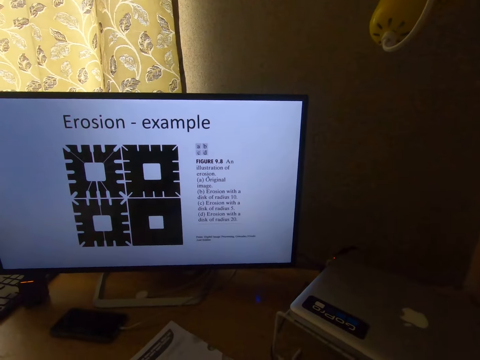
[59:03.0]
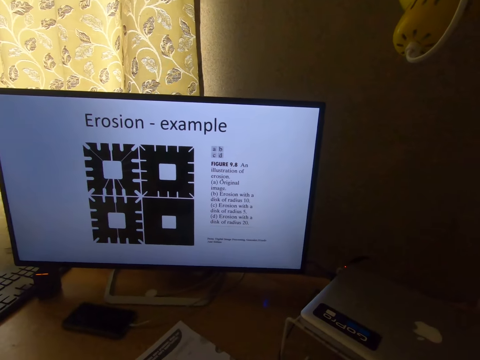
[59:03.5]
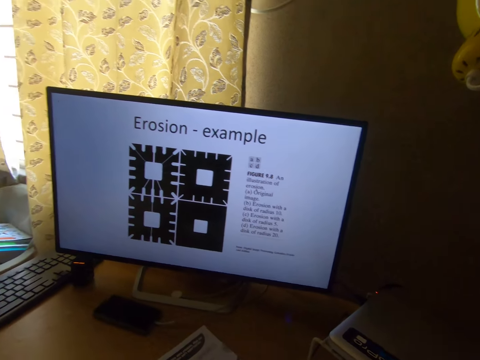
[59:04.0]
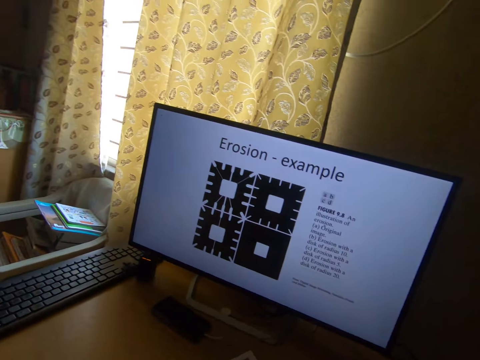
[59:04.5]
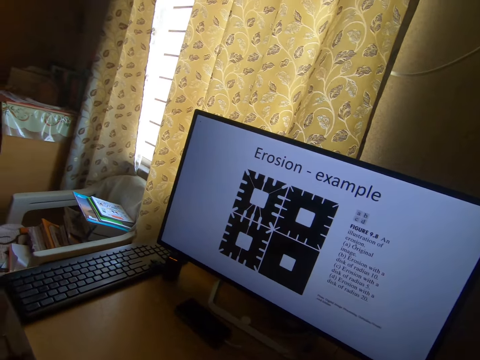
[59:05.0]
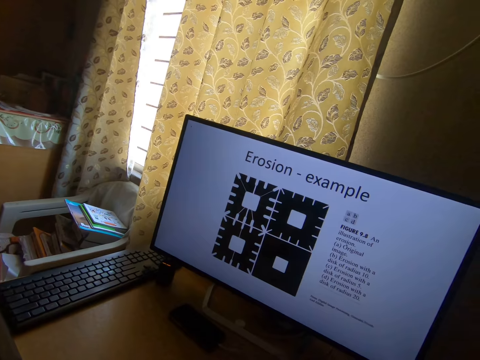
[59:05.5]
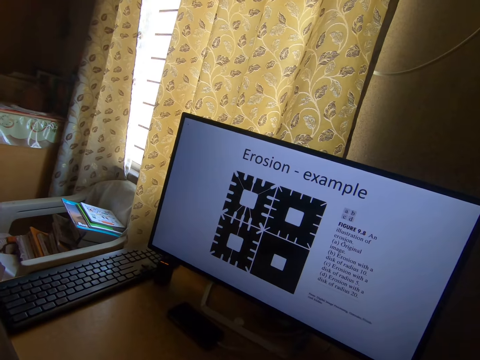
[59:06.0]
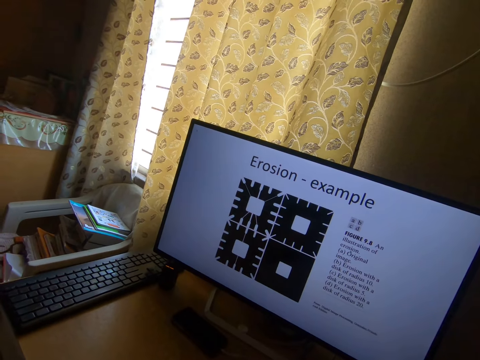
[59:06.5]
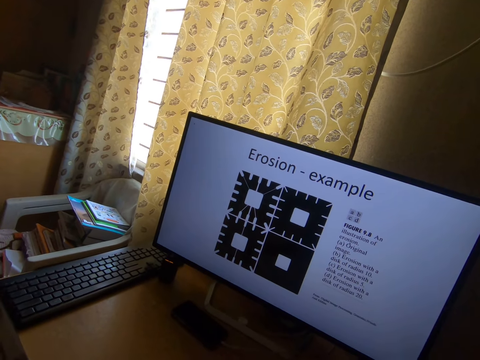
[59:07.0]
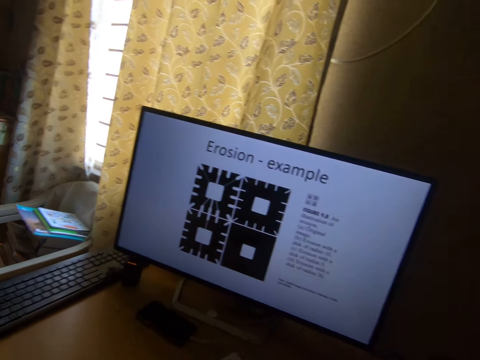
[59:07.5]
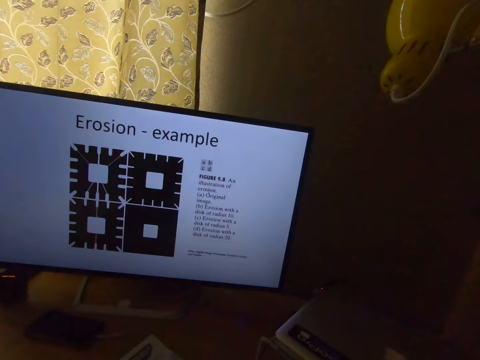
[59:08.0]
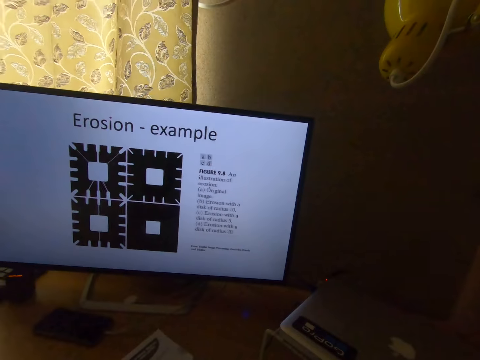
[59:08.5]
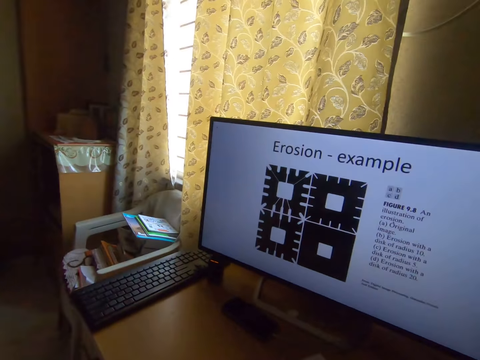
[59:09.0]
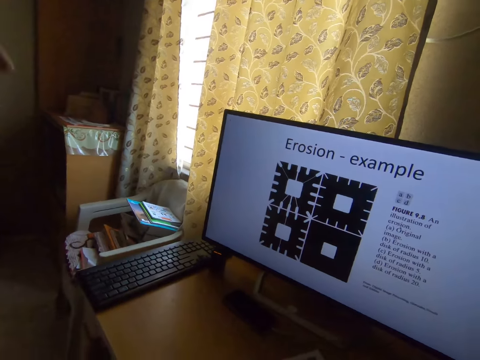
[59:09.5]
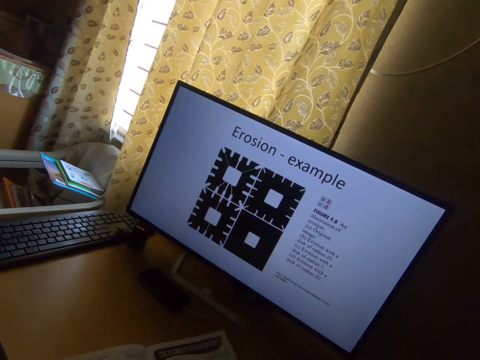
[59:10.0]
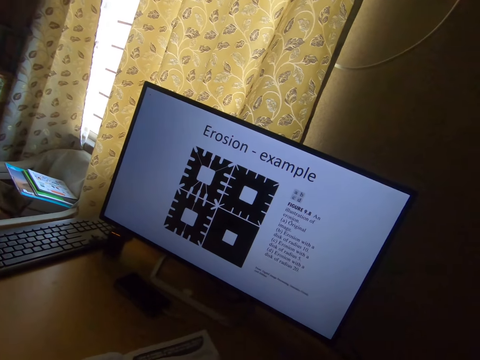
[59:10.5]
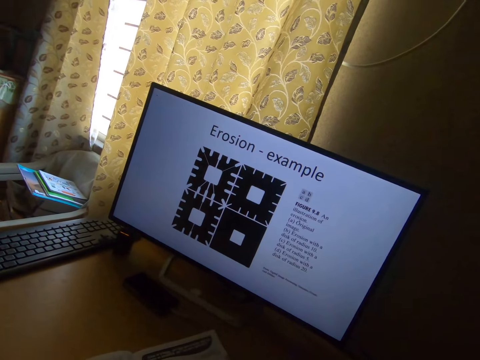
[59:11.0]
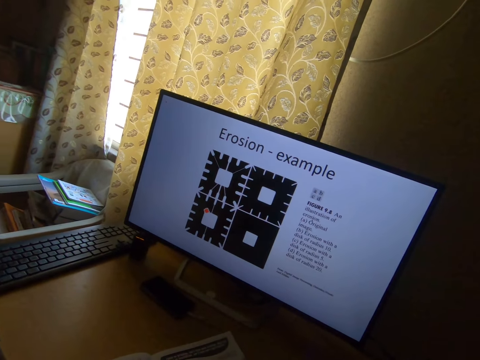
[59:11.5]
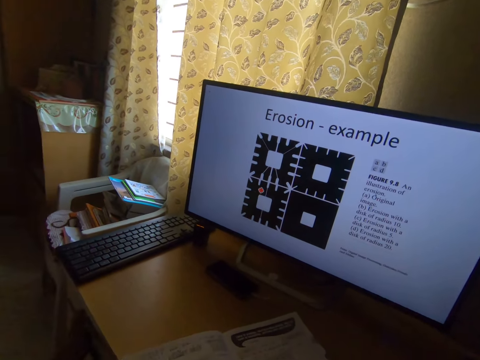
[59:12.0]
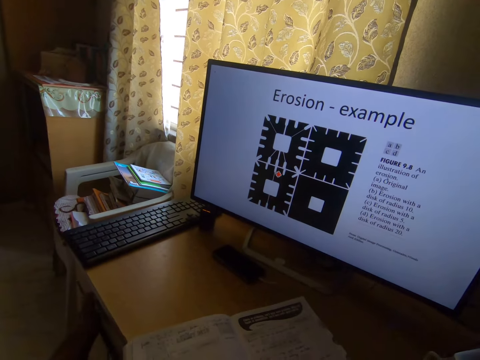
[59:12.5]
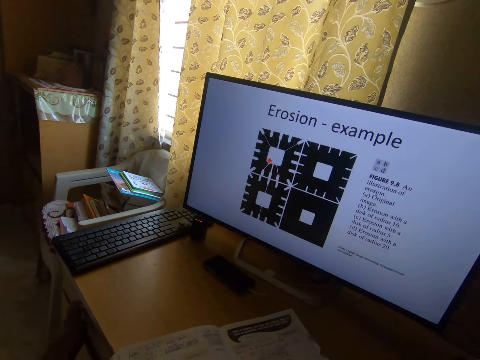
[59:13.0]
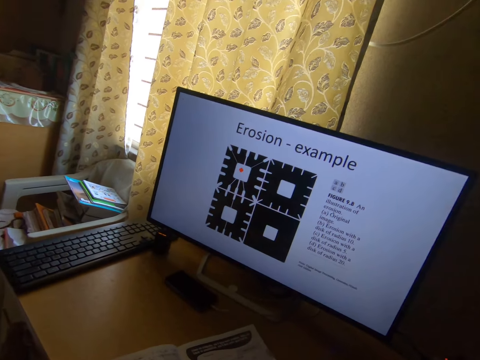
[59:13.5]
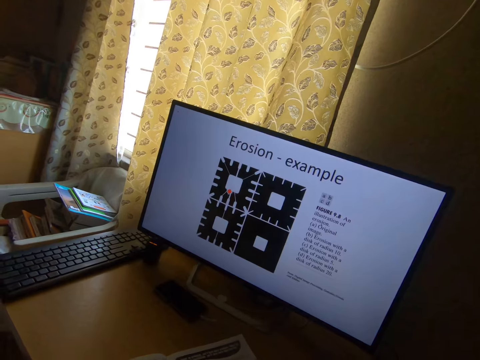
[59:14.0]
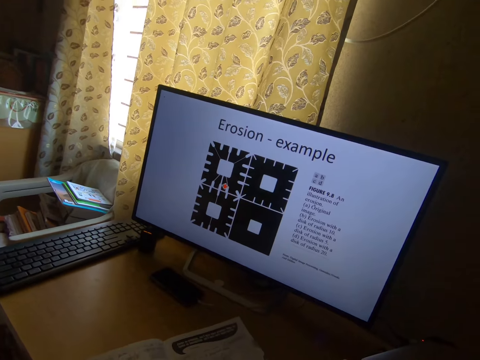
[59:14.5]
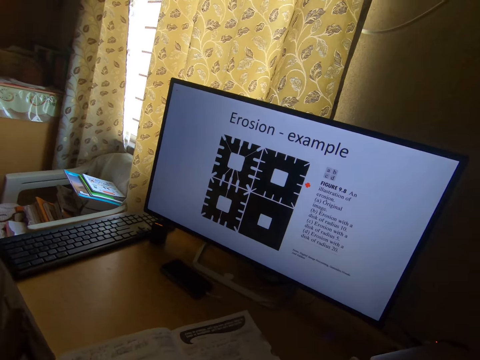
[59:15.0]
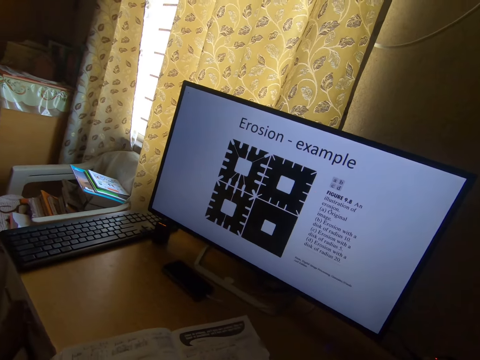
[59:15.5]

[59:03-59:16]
The camera wearer looks at the window. He stares at the monitor's screen. He raises his left hand. He moves his hand forward and moves his hand towards his face. He stares at the monitor's screen.

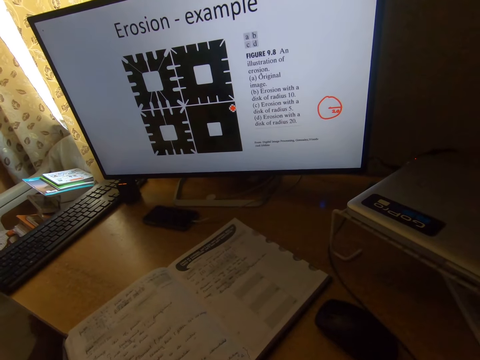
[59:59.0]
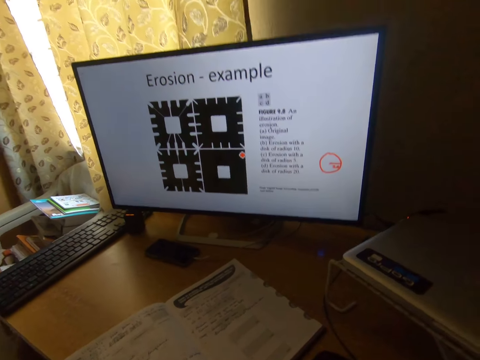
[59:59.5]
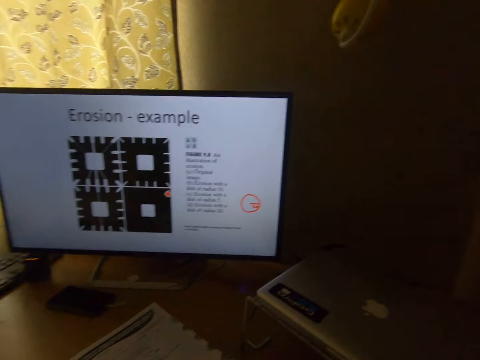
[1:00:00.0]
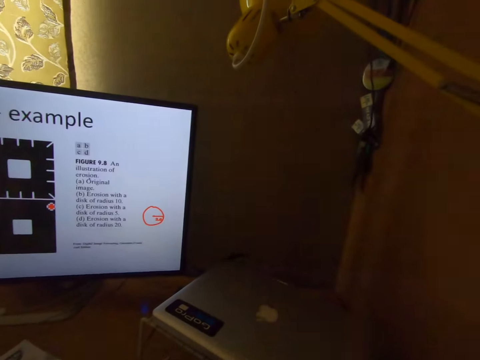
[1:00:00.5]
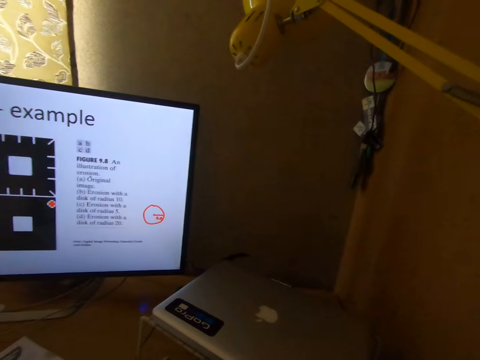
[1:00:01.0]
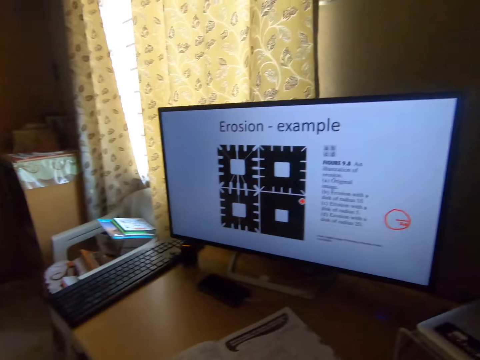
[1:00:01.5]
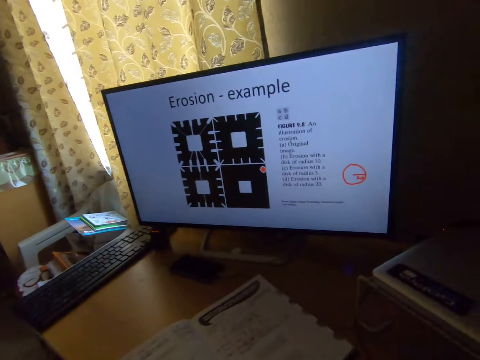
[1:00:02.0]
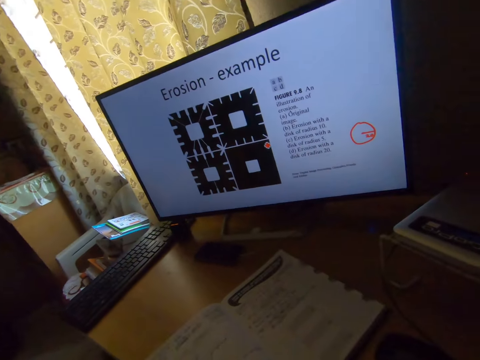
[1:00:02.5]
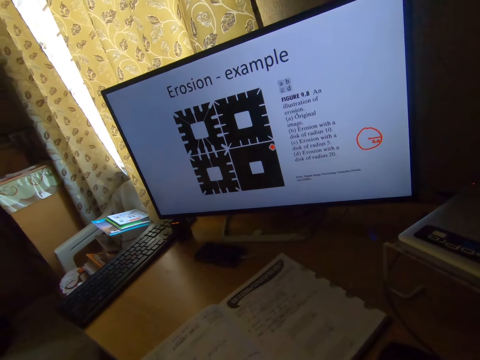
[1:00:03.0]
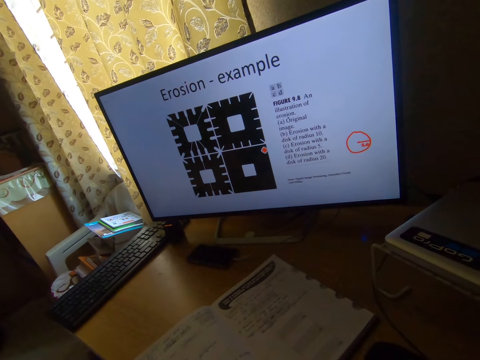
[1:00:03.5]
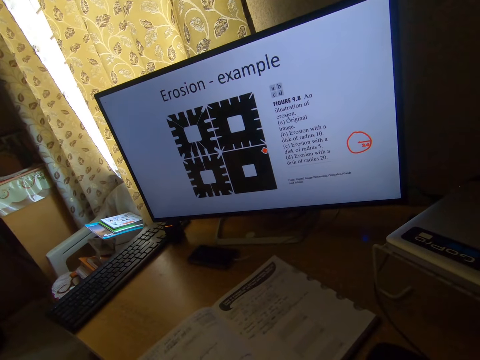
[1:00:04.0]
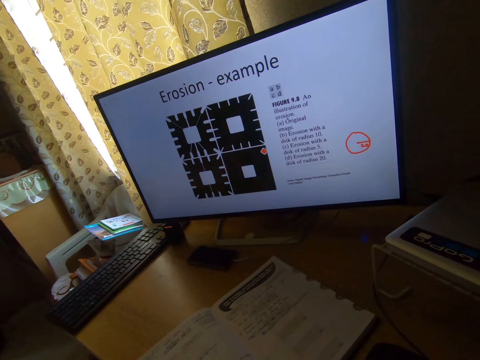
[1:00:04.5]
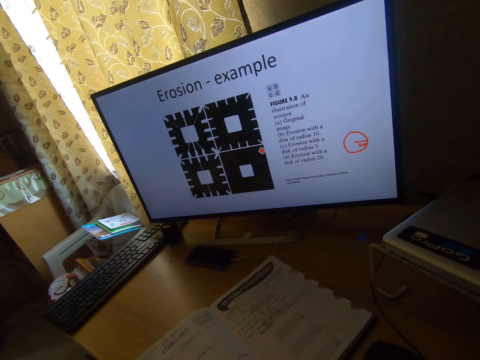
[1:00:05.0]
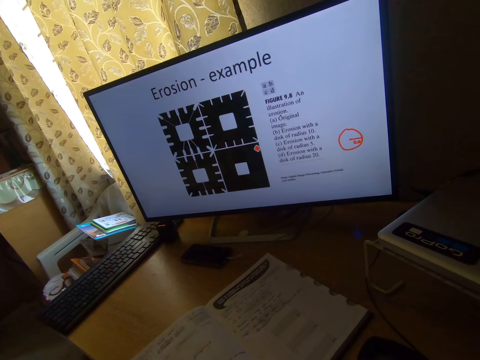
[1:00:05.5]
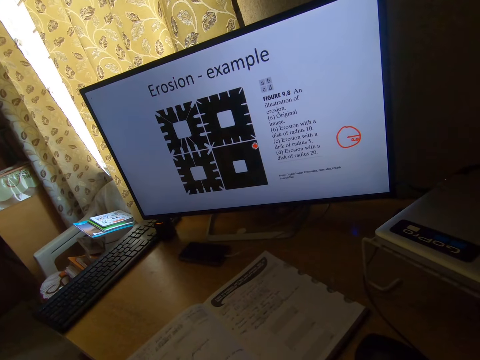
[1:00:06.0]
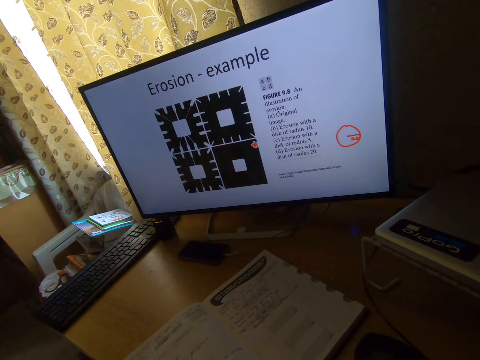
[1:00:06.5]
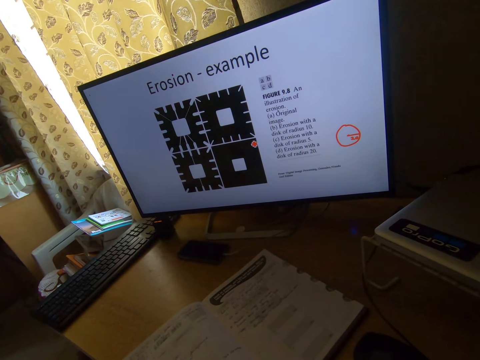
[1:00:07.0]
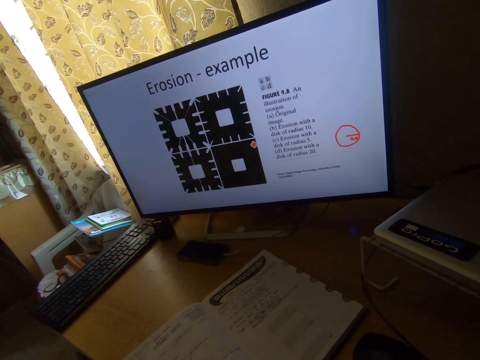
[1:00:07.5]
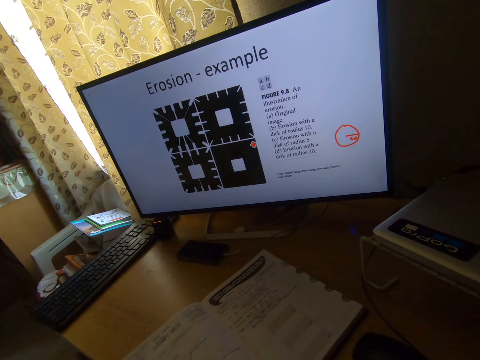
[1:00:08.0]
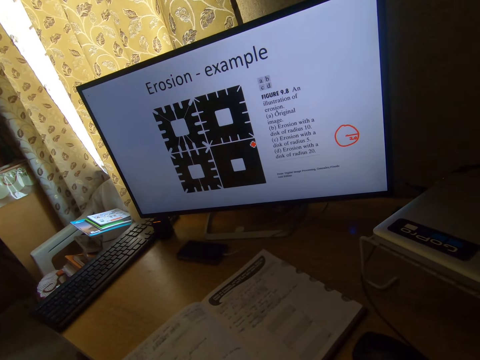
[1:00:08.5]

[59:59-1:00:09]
The camera wearer looks around. They stare at the monitor's screen.

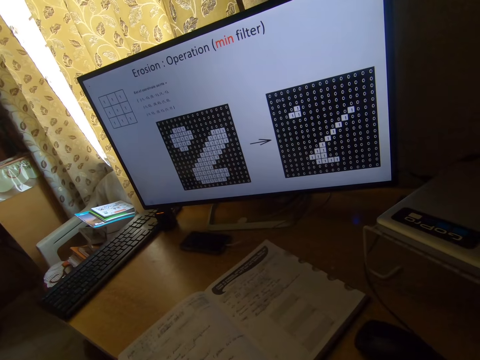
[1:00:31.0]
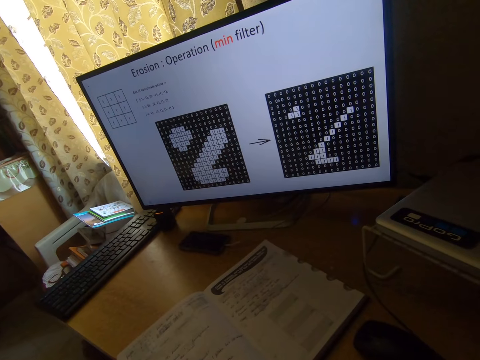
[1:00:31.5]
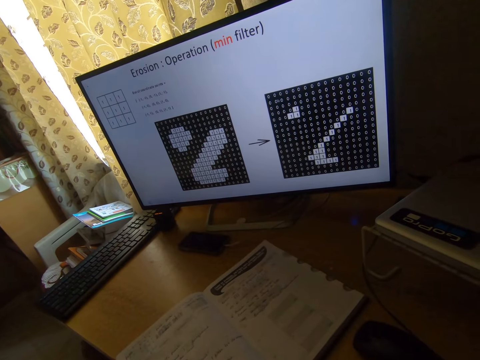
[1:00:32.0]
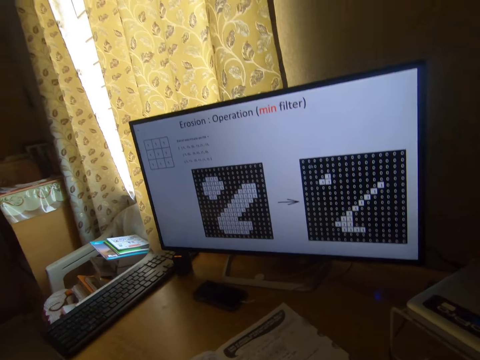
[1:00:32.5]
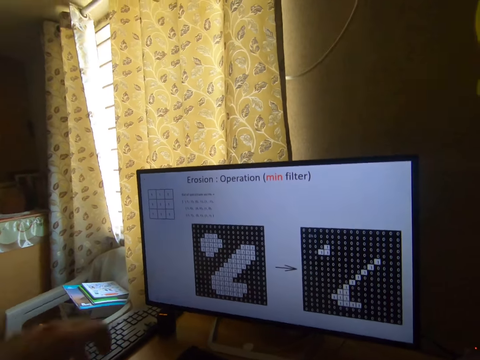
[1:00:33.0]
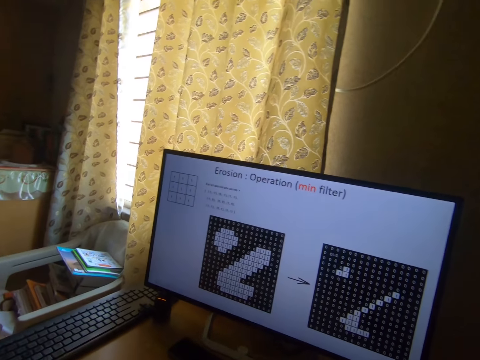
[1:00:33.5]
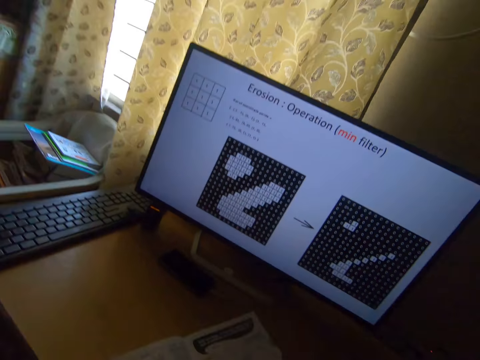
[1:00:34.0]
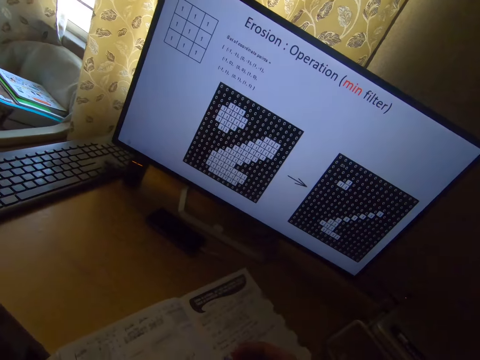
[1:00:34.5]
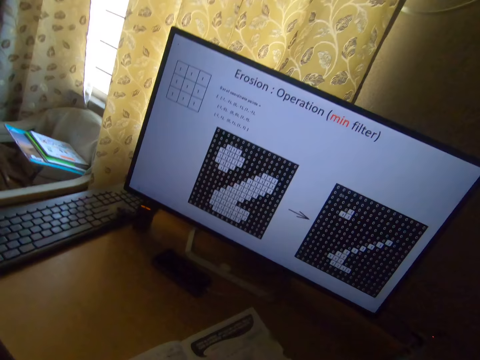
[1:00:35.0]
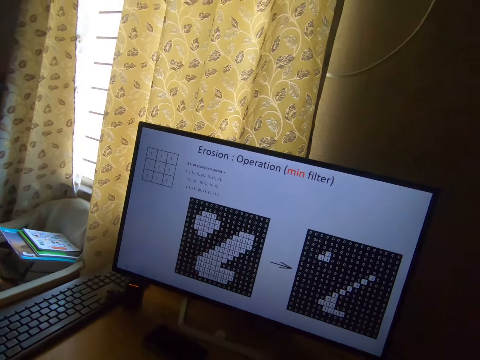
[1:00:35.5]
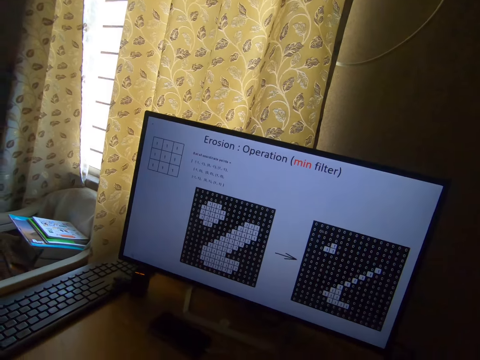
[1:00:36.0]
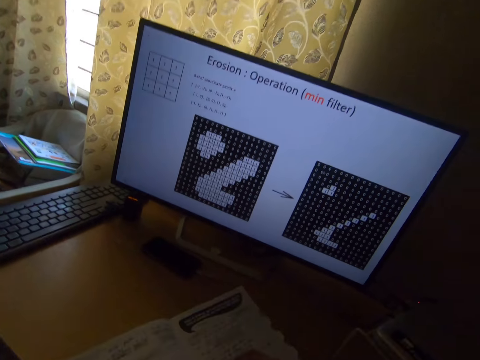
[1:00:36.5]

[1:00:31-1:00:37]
The camera wearer lowers his left hand. He stares at the monitor's screen.
